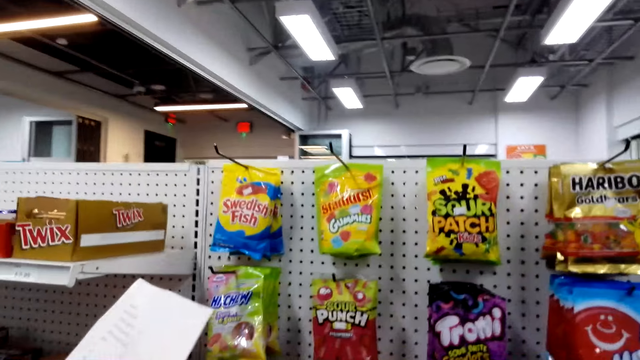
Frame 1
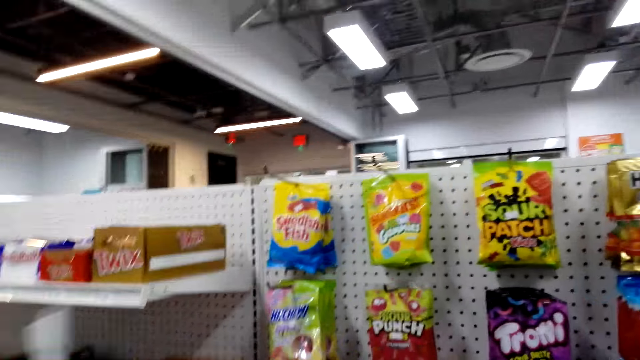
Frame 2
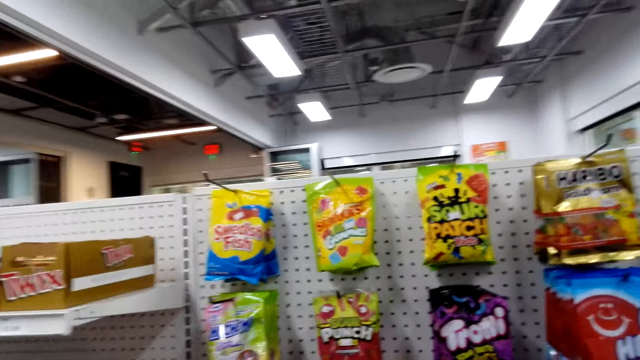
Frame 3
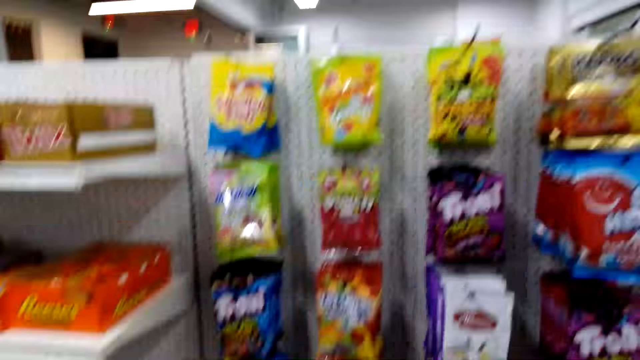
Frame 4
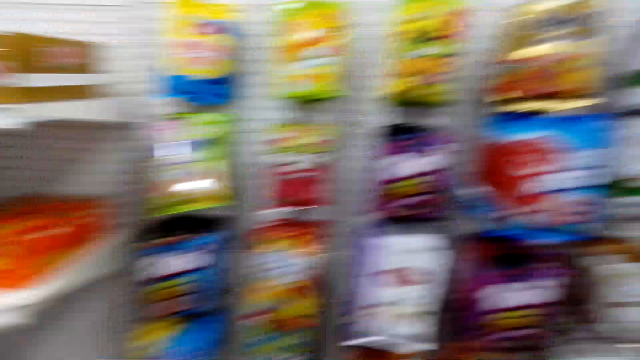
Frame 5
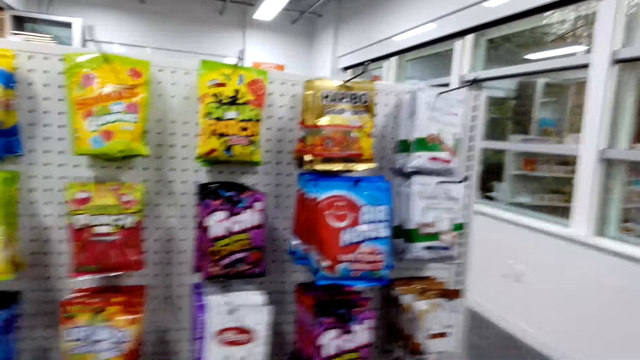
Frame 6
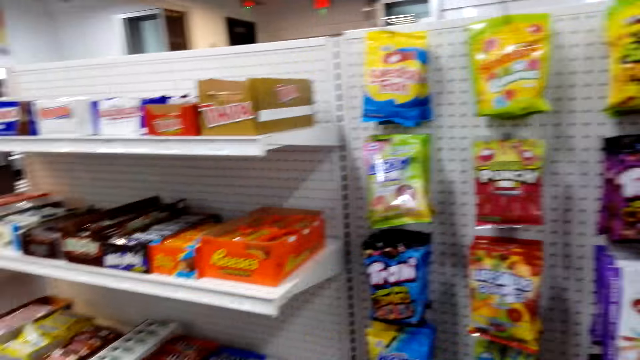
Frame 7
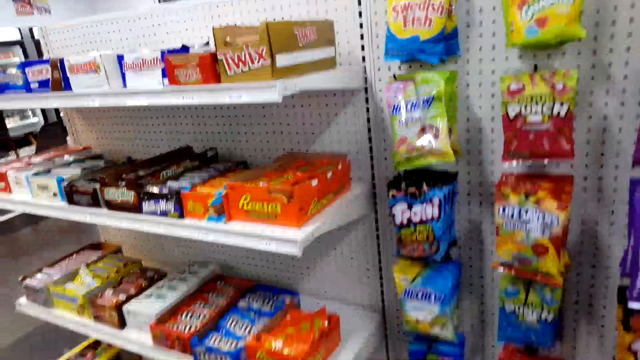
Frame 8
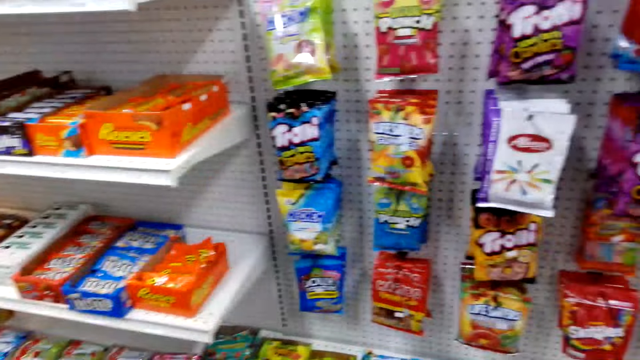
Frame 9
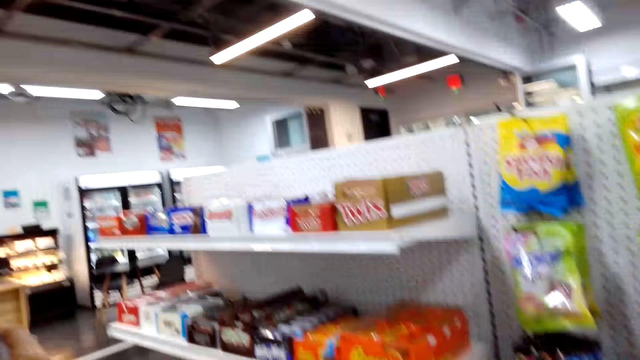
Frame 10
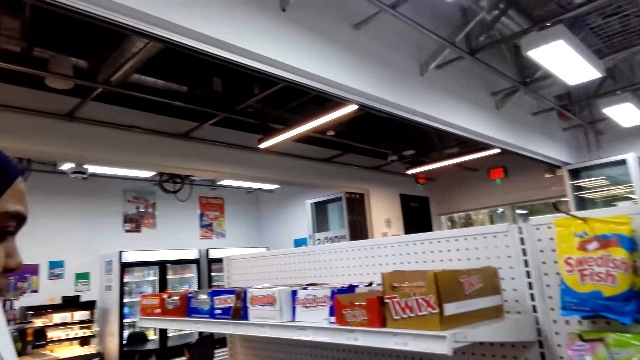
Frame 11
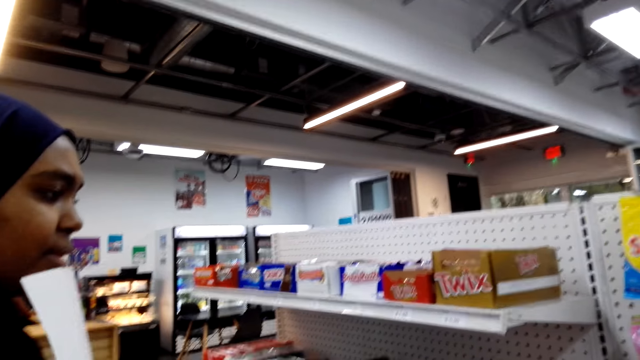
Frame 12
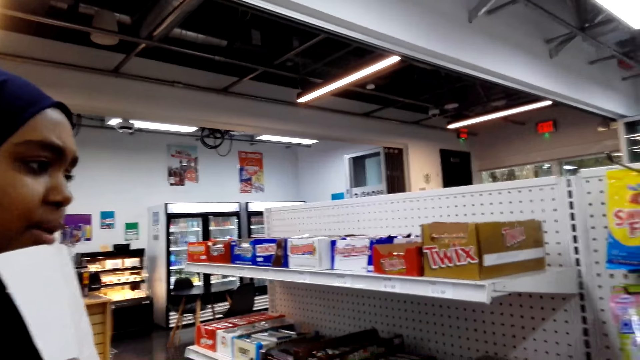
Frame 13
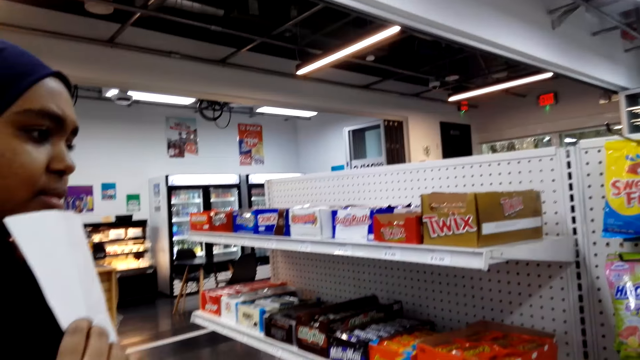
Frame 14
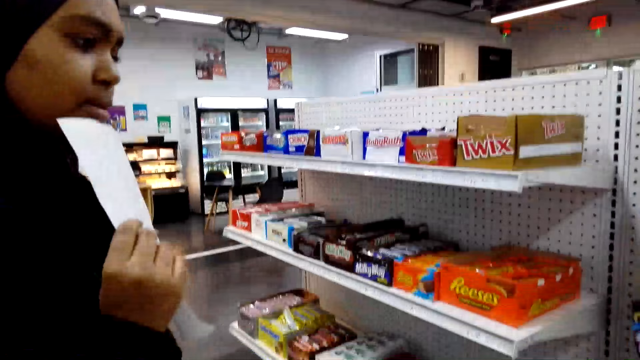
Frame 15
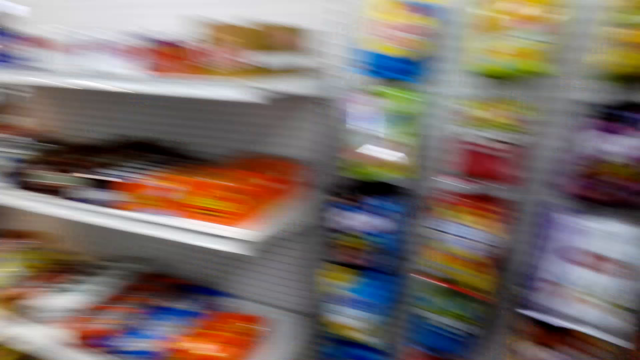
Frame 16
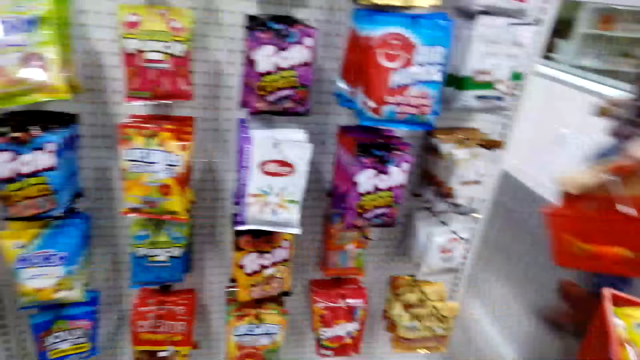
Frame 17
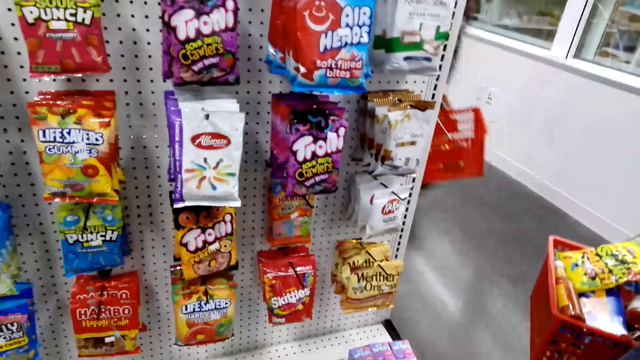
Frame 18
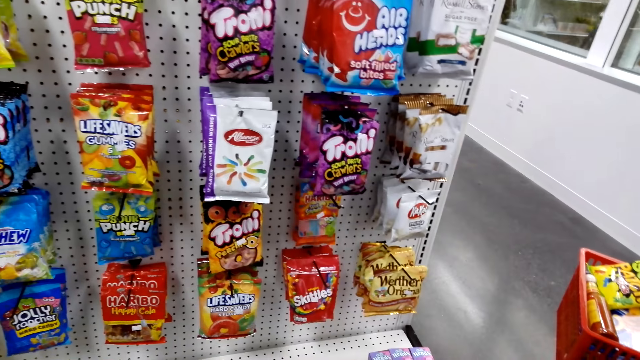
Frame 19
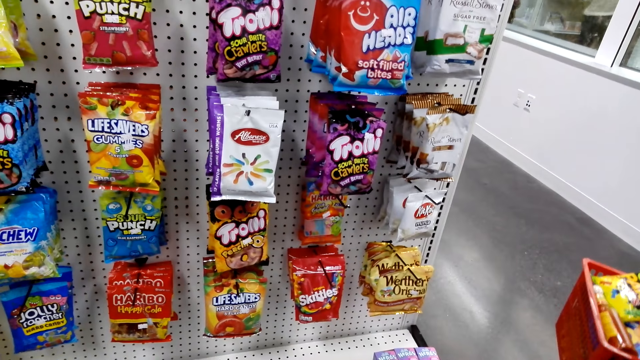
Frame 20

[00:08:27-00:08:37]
A woman looks around. The camera wearer looks around.

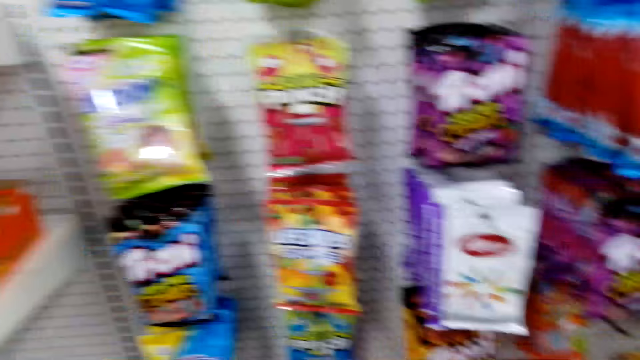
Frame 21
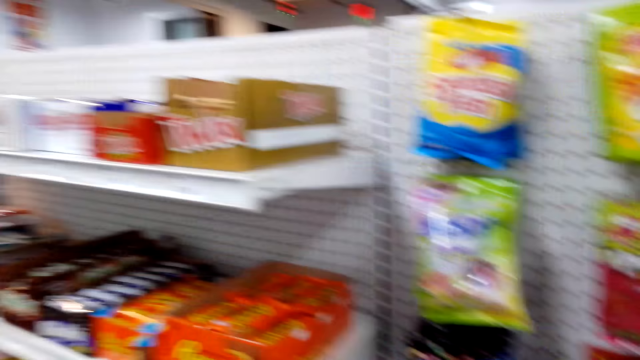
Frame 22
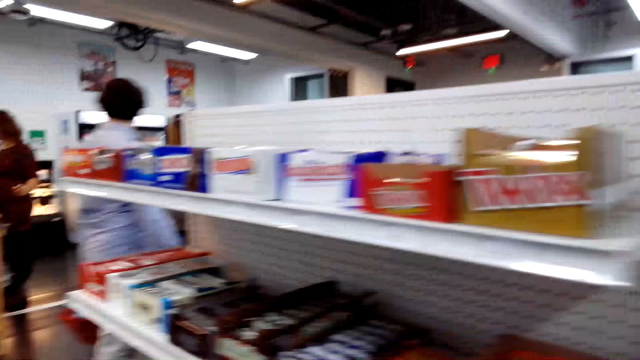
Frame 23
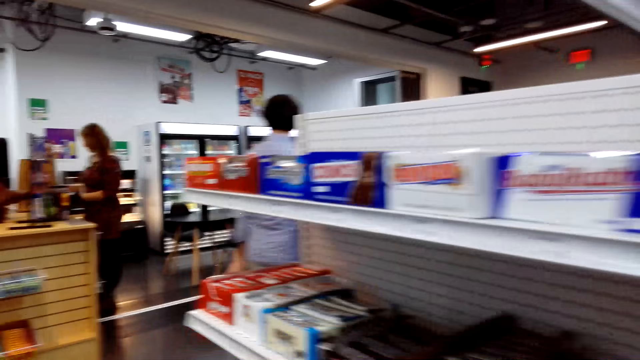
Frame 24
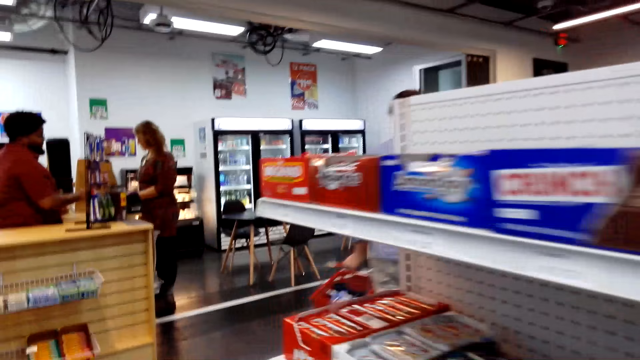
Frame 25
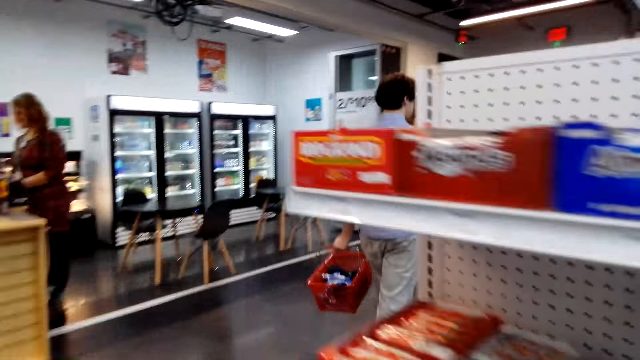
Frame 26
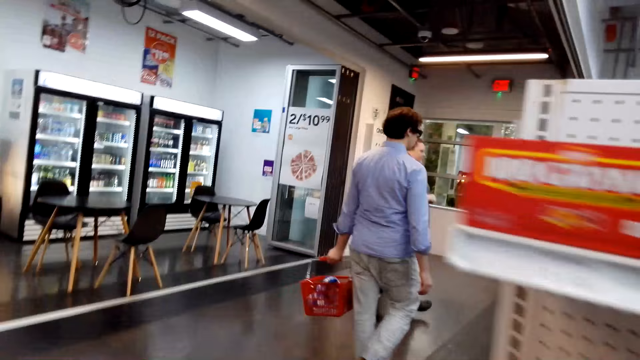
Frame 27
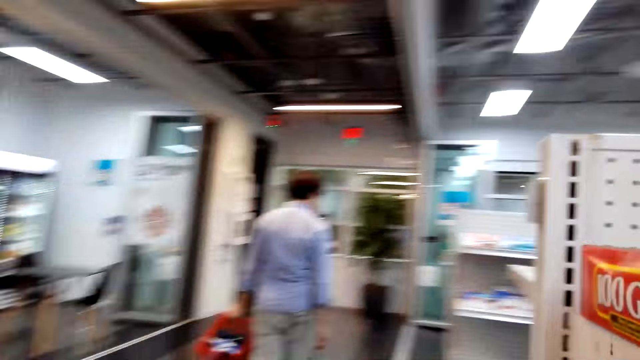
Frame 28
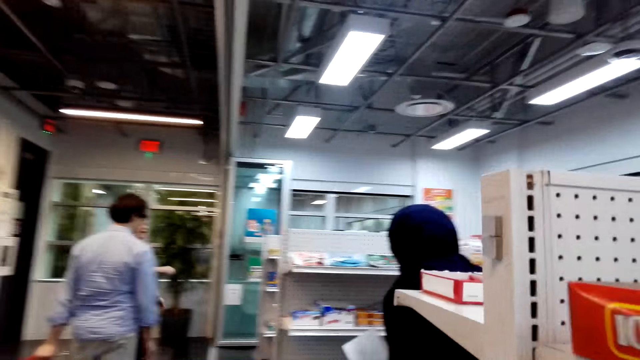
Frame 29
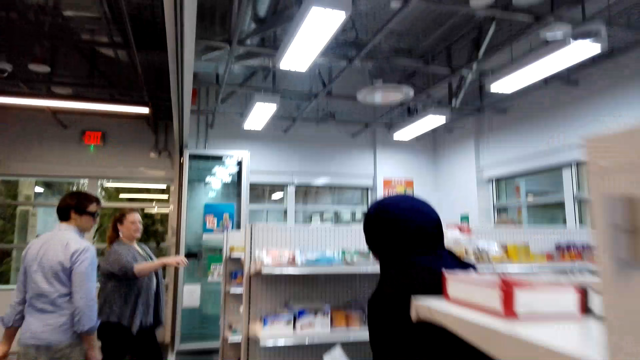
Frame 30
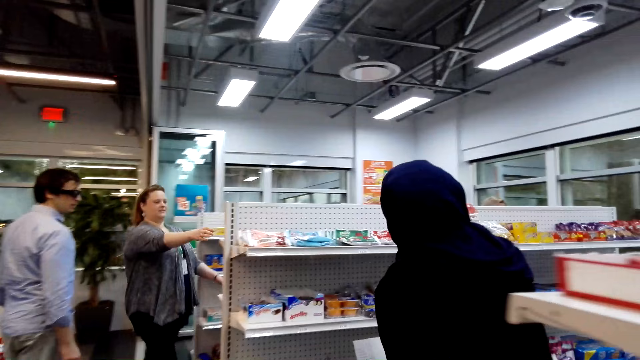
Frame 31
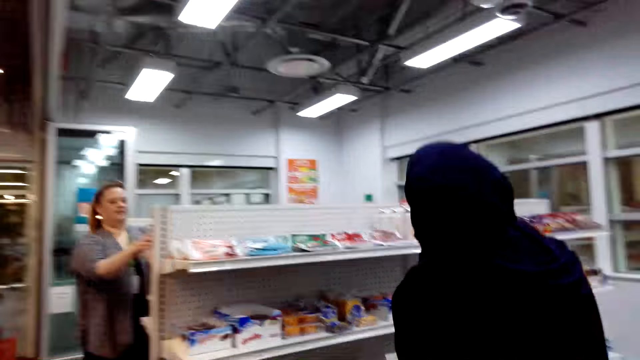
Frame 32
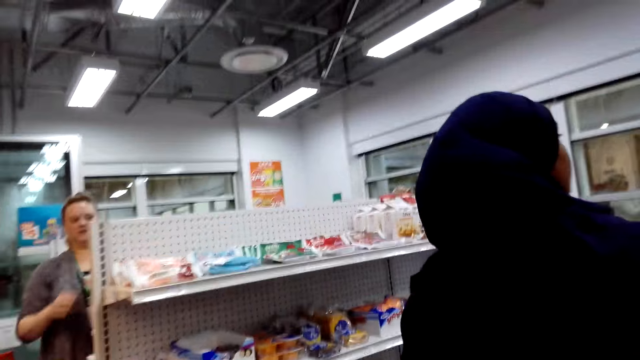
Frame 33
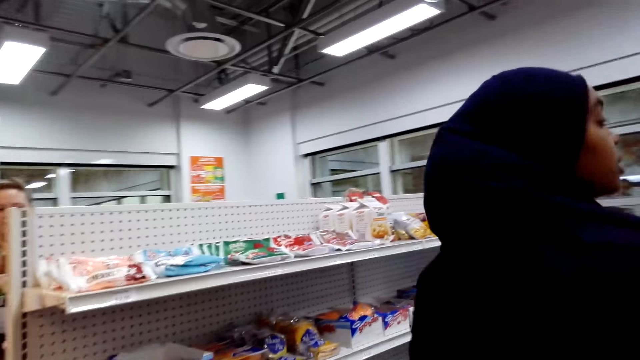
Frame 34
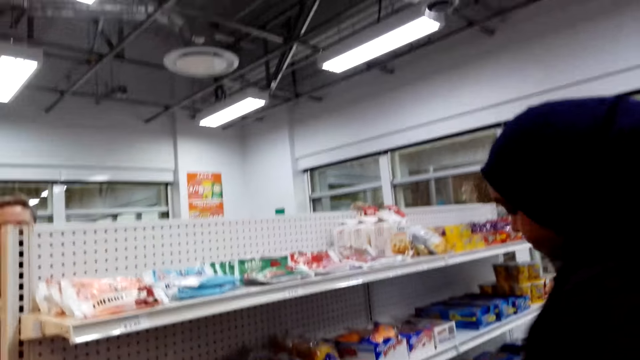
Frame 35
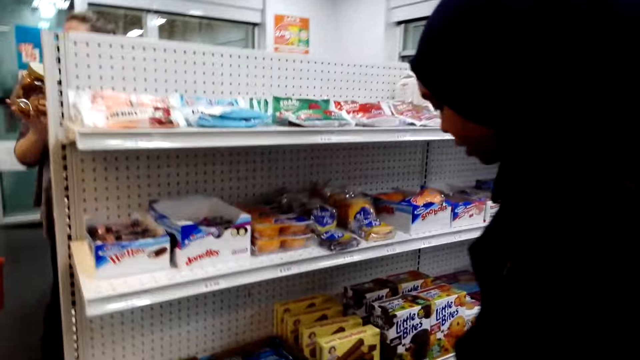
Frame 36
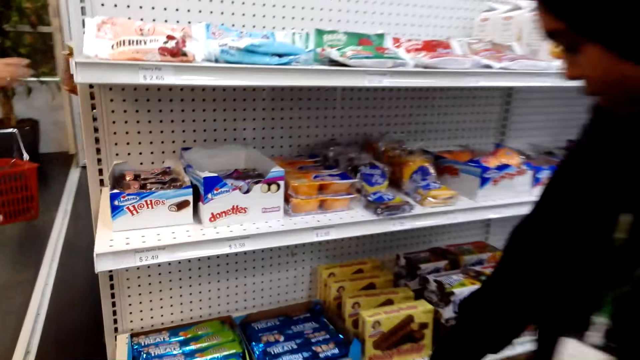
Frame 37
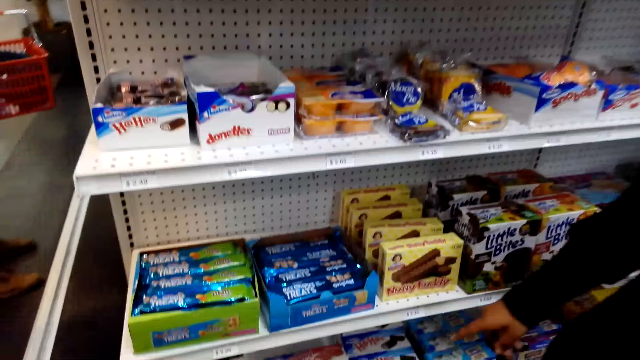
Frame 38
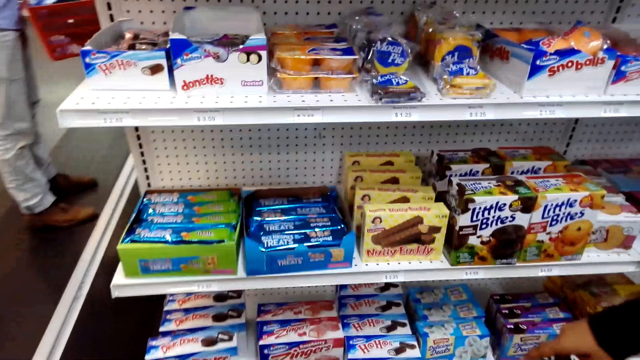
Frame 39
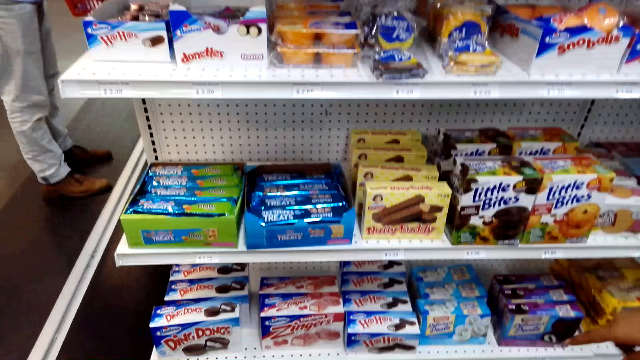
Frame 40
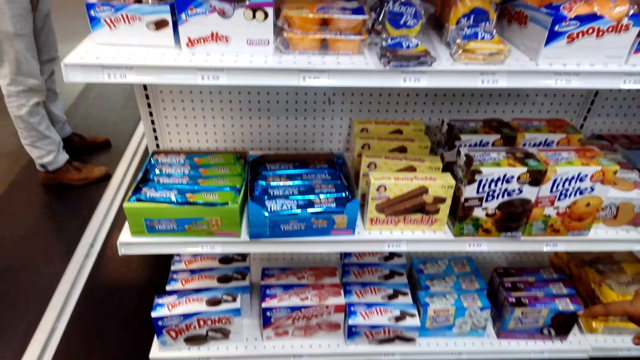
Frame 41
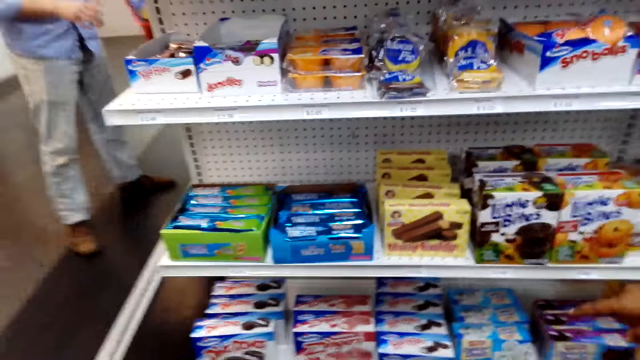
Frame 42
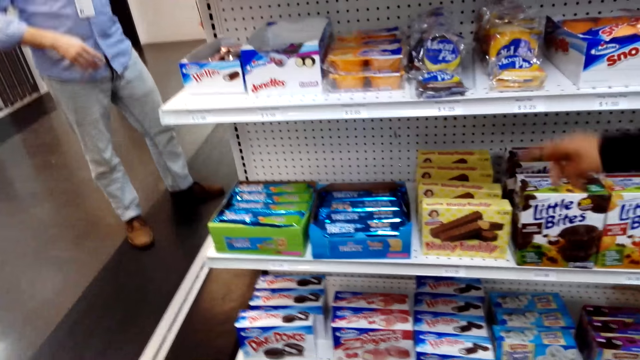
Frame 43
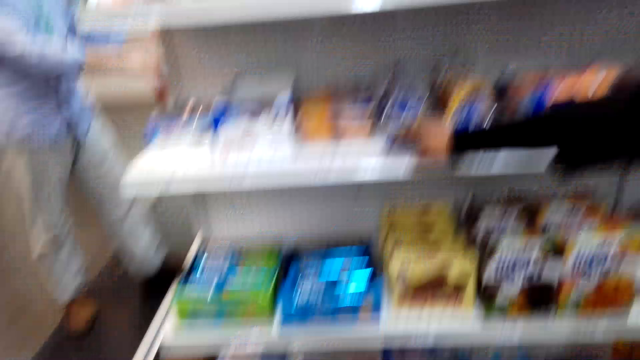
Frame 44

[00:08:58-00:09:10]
The camera wearer walks around.
